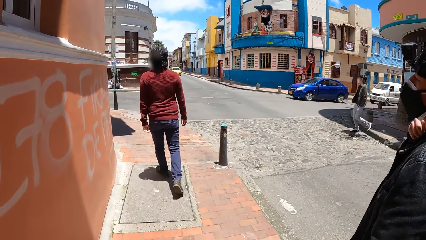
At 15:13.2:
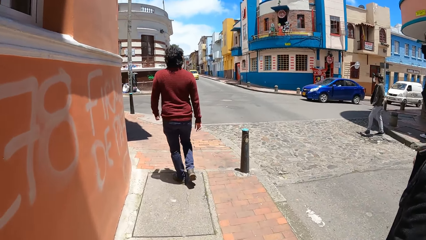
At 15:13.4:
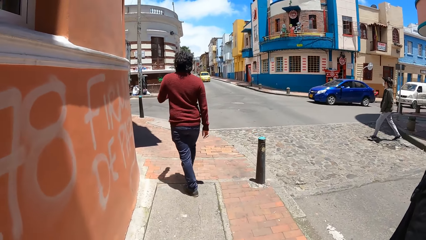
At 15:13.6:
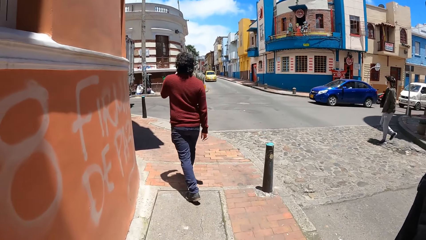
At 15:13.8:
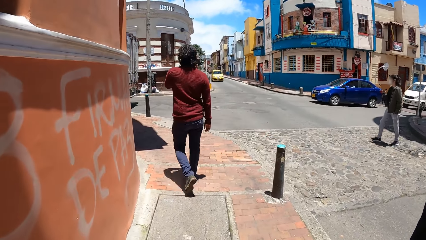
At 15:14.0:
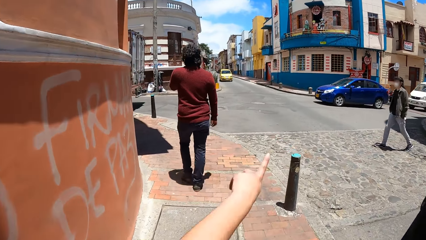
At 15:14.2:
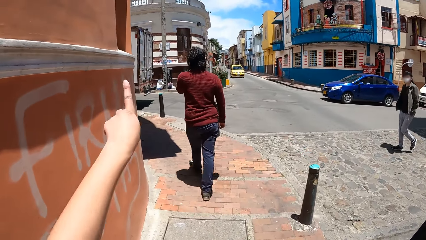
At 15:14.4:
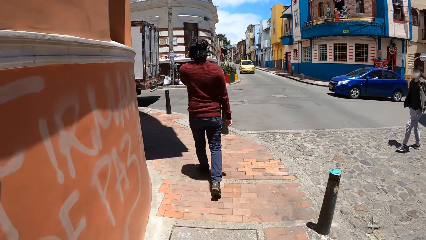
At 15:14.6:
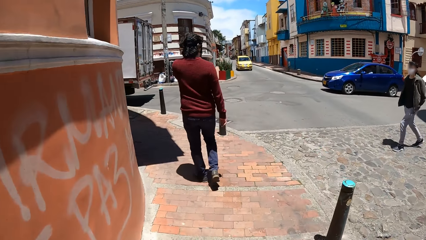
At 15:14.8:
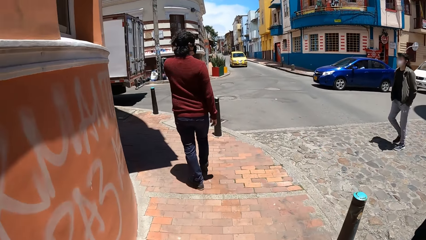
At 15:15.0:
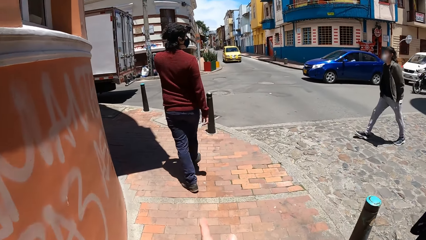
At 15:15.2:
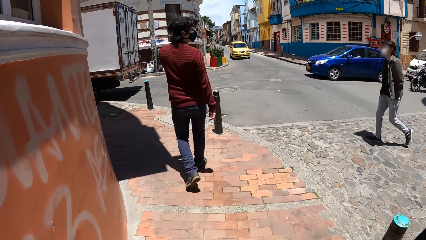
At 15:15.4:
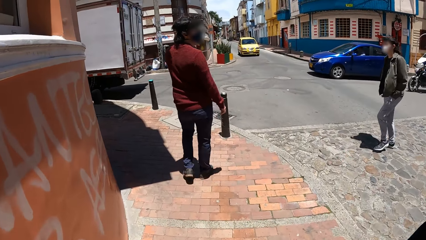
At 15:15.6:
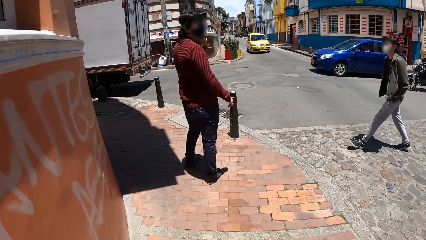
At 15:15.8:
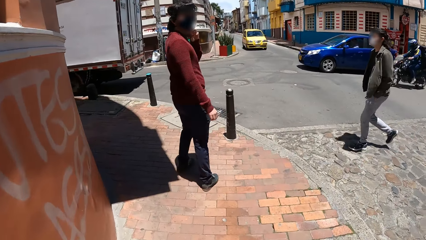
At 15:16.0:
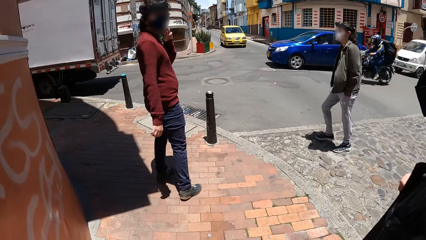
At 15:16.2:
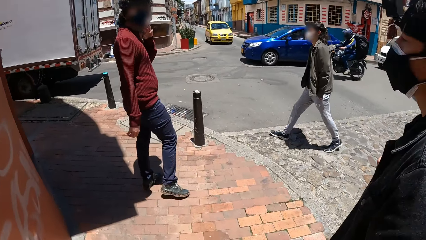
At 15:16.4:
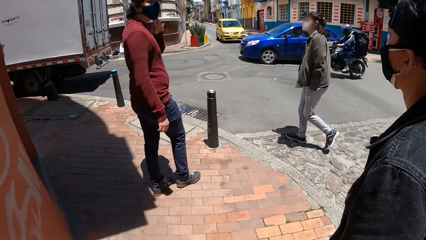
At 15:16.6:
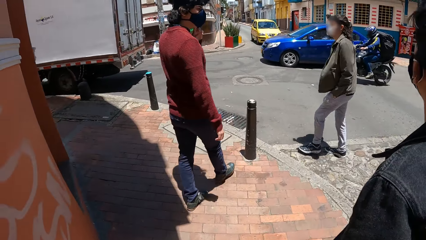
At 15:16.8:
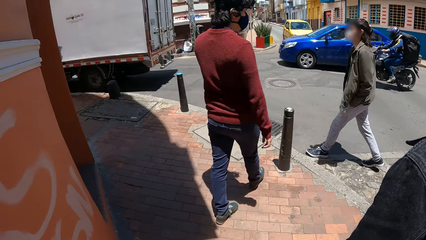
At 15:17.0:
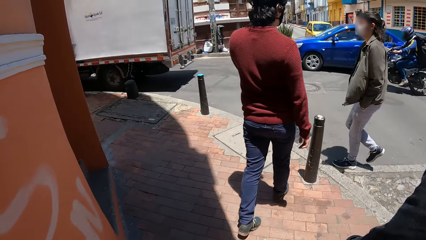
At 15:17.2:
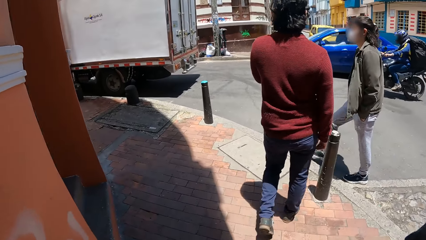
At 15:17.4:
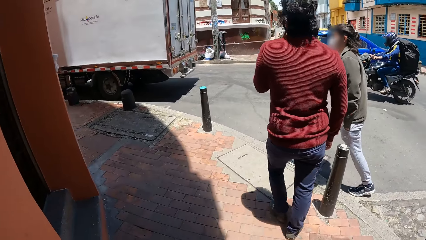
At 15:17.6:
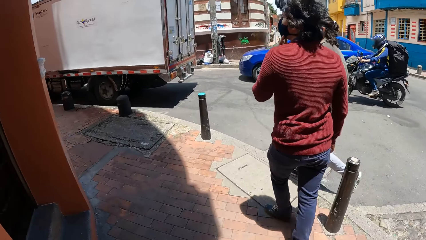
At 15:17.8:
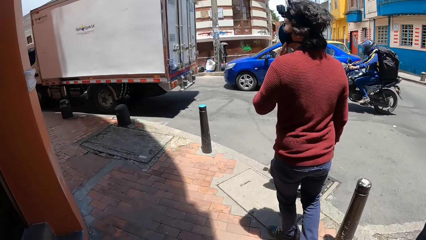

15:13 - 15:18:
The camera wearer moves the left hand.

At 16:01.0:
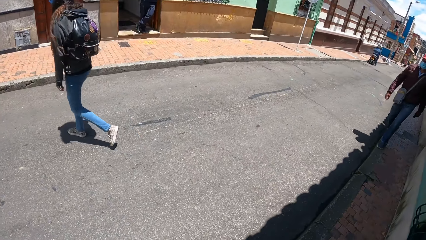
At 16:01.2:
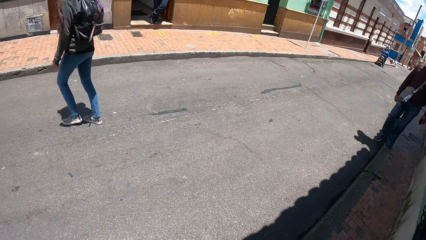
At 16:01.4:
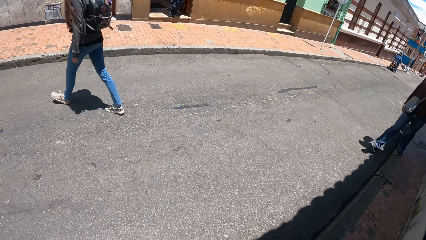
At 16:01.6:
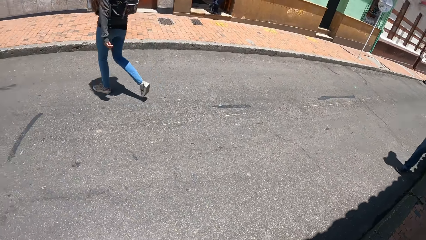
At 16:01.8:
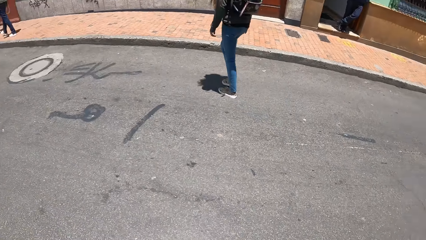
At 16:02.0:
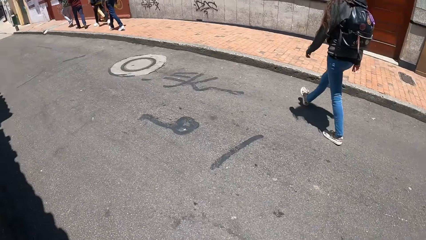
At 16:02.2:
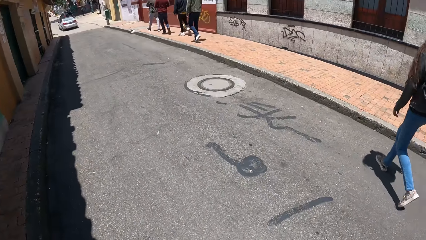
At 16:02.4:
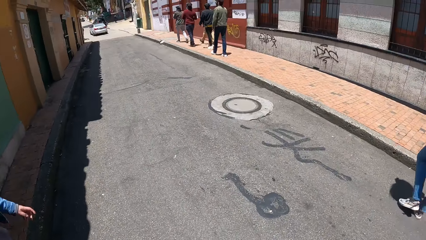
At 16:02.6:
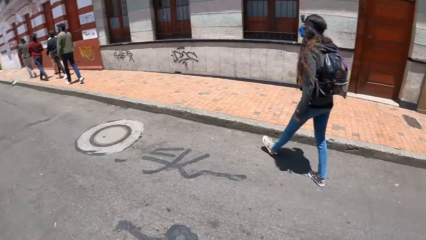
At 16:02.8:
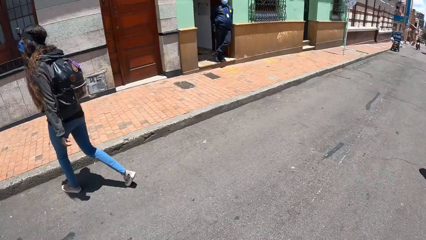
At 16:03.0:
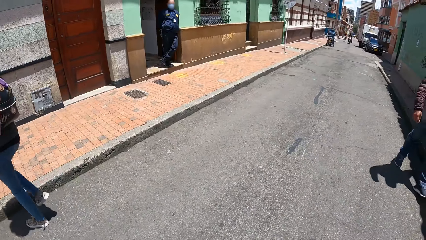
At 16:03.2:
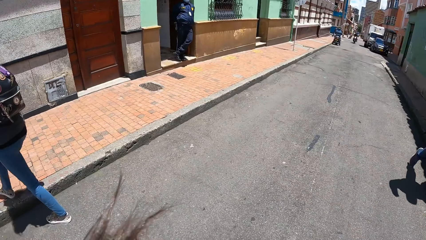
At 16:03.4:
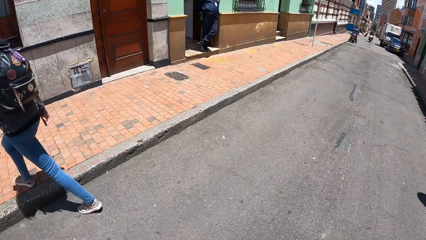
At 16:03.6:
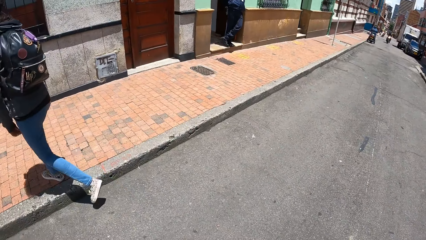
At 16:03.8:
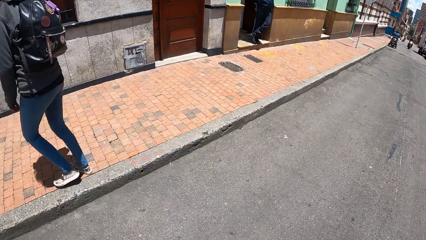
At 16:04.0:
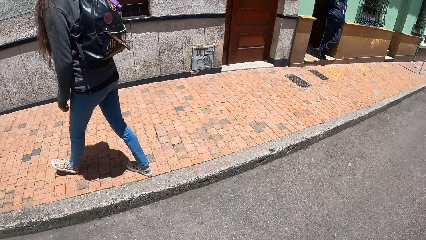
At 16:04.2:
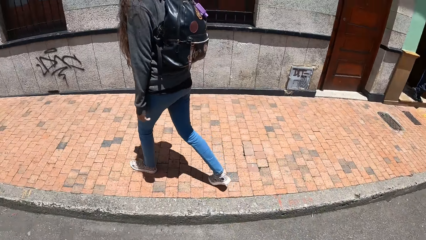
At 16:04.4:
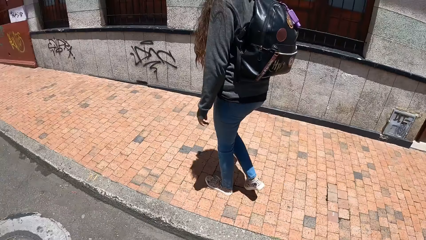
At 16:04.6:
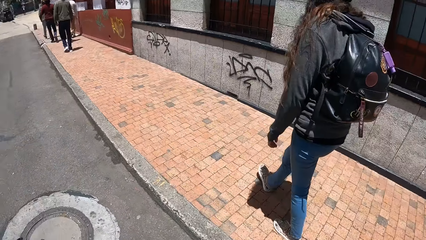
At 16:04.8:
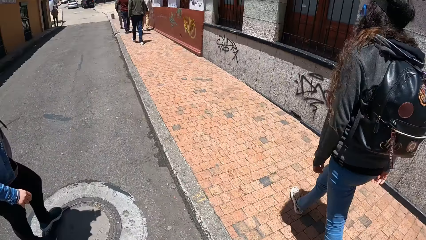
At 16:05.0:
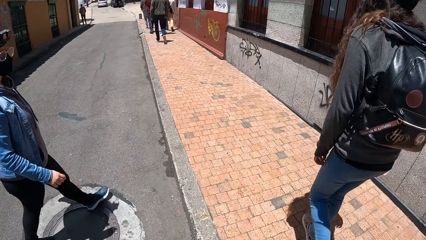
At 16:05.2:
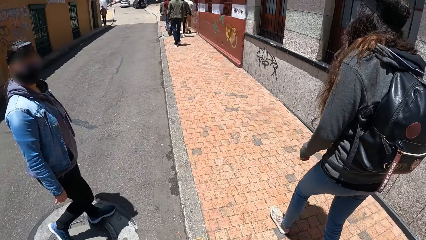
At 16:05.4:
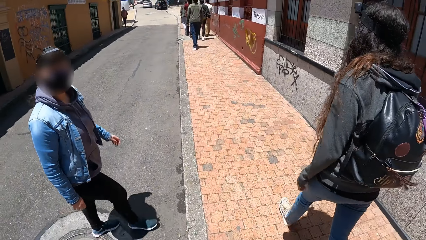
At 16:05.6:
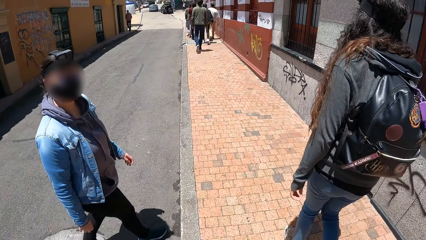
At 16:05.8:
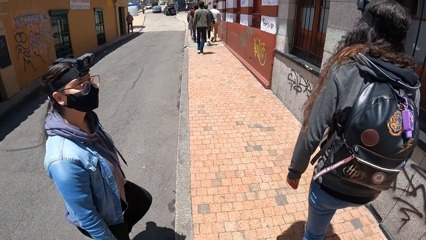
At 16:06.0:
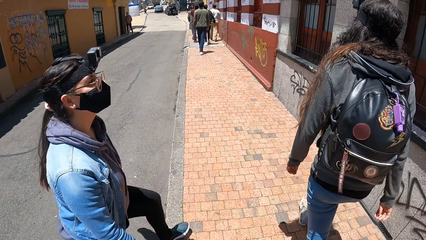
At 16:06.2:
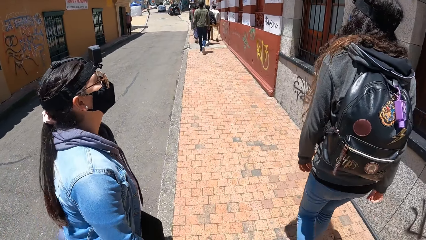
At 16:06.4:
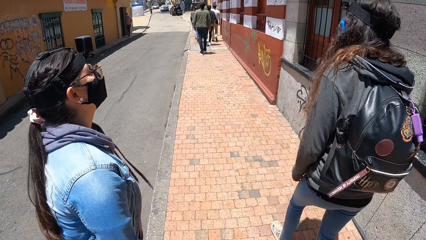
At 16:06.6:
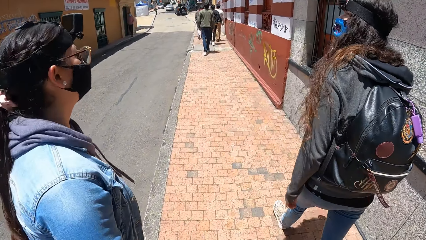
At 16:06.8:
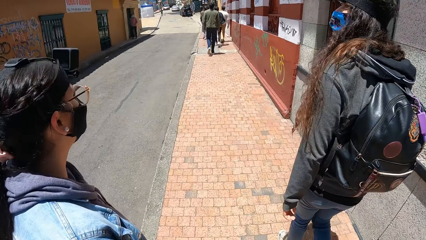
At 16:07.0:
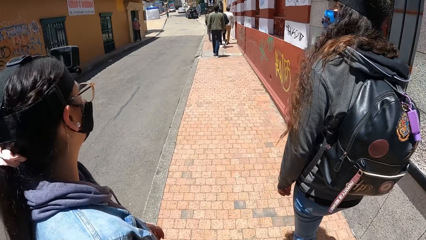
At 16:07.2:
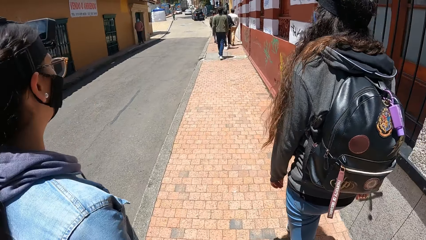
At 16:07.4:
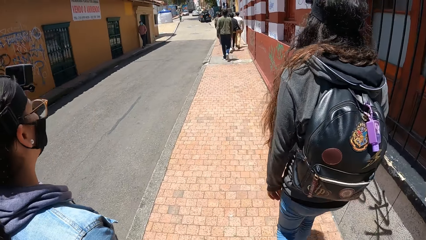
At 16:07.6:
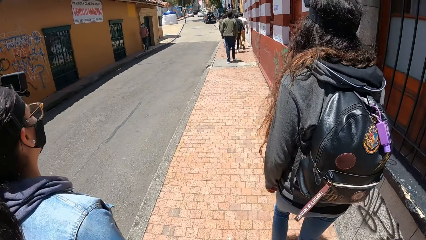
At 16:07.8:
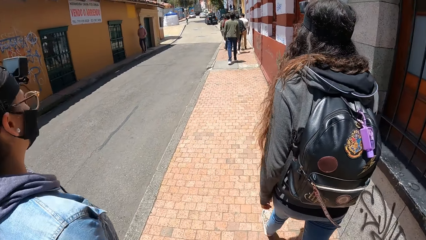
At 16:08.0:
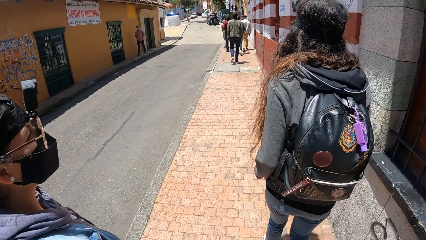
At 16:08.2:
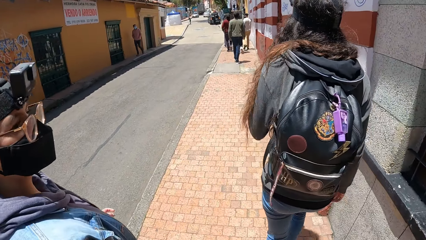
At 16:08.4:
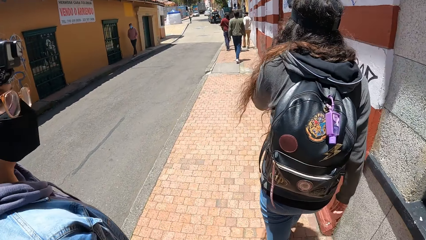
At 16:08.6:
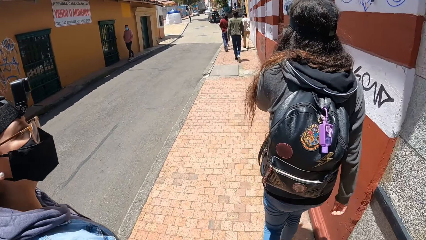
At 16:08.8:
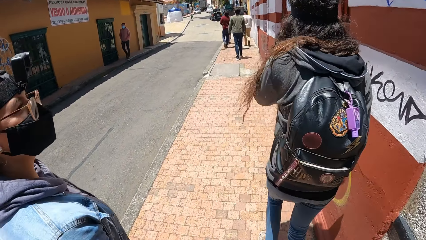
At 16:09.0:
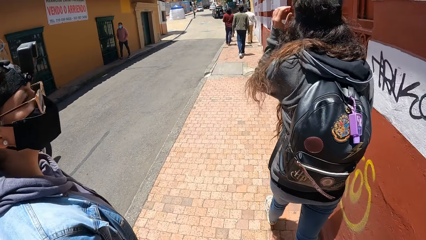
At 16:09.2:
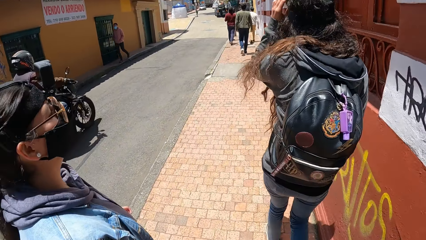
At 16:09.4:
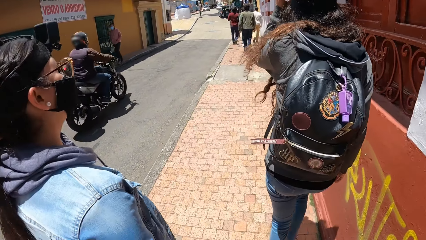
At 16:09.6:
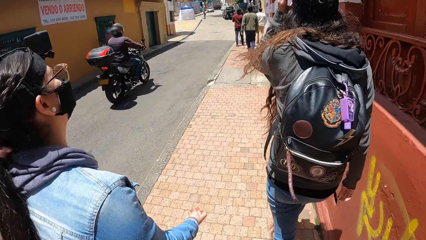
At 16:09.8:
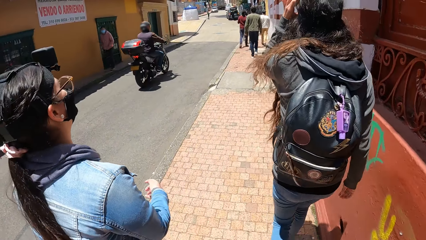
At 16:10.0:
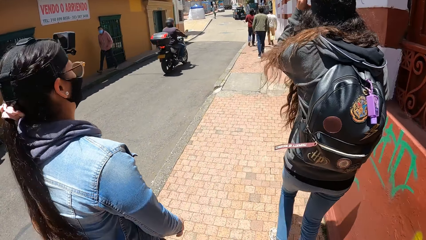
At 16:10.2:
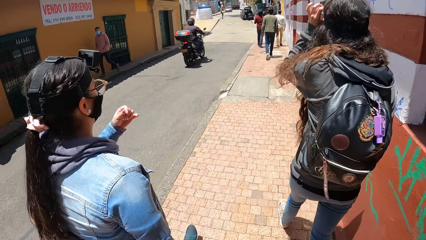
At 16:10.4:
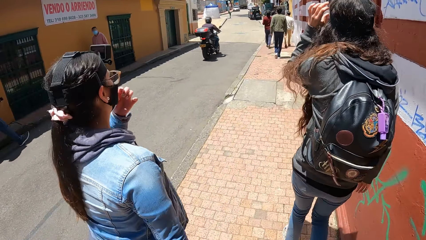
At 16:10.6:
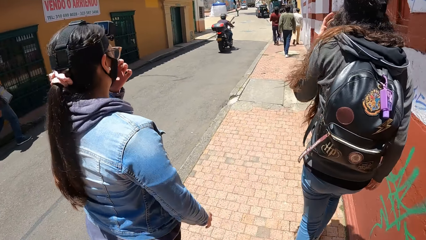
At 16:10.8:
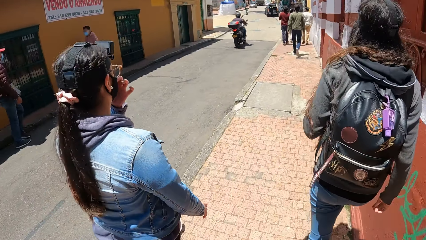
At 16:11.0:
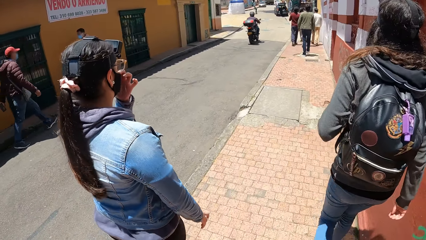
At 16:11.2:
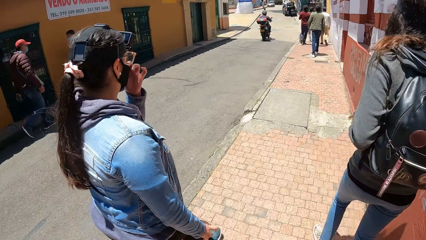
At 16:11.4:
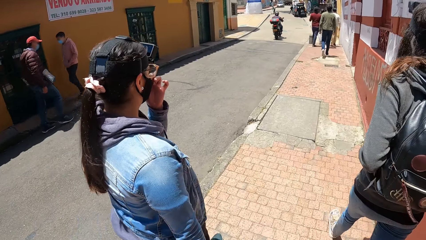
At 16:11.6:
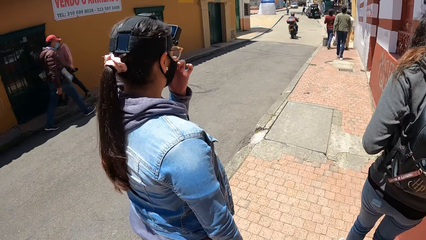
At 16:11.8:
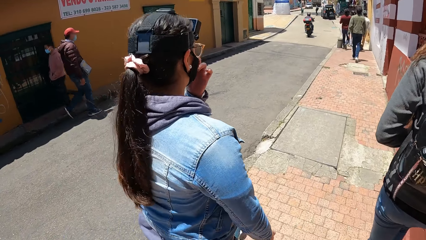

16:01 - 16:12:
The camera wearer crosses a tarmac road. They interact with a woman. The camera wearer walks on a pedestrian road.
